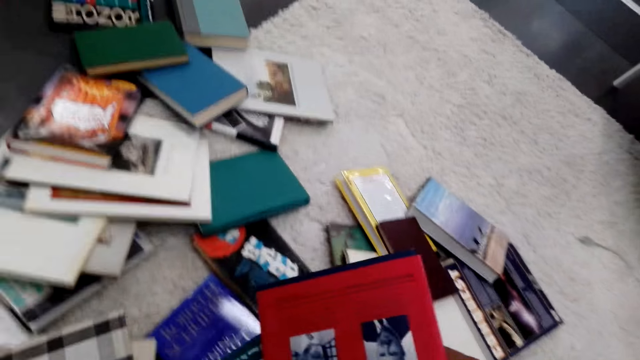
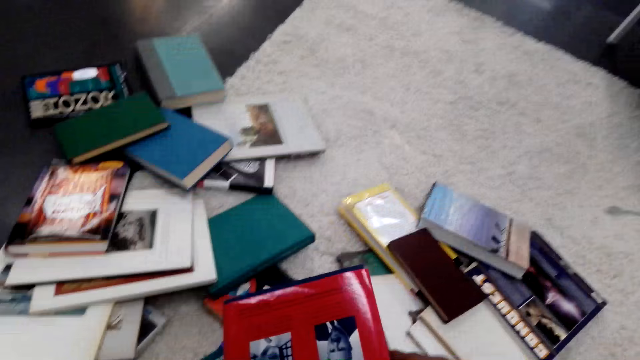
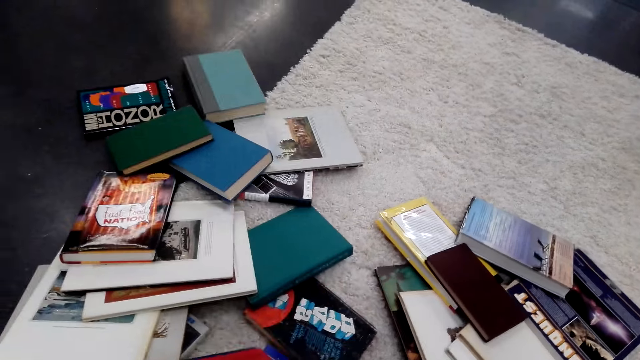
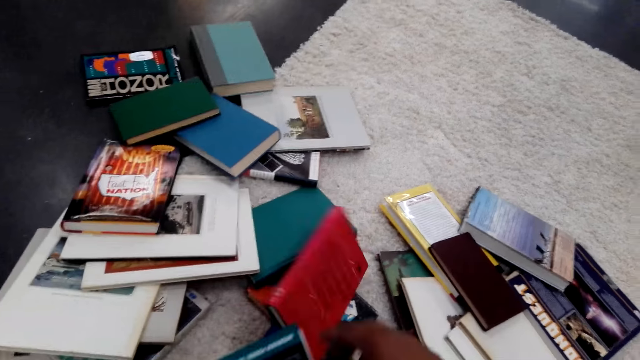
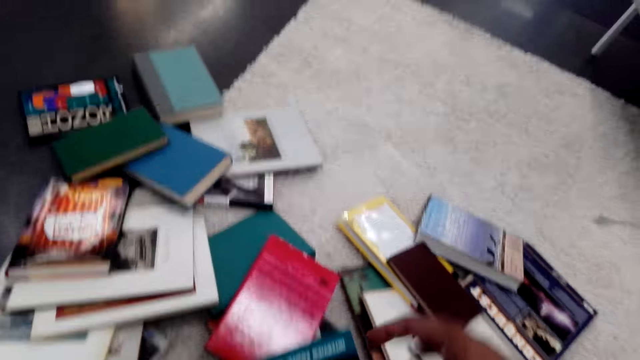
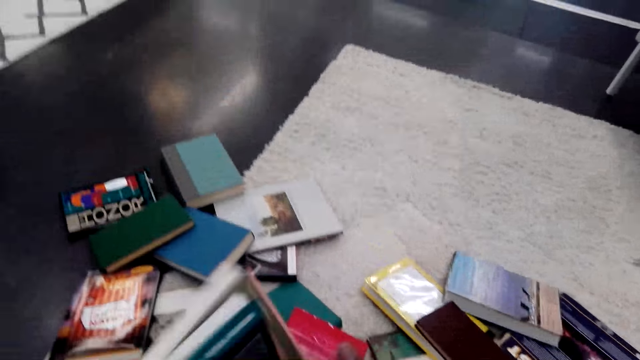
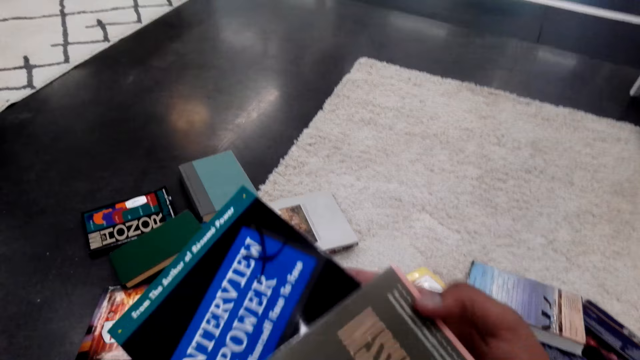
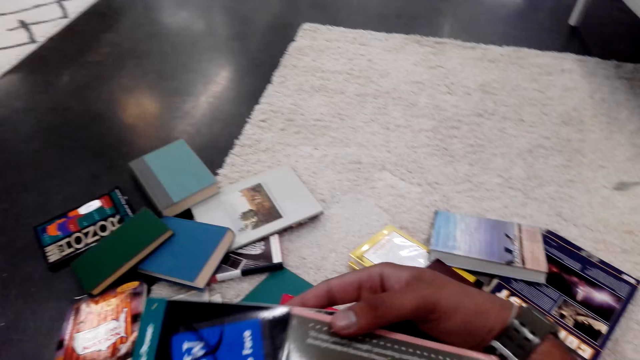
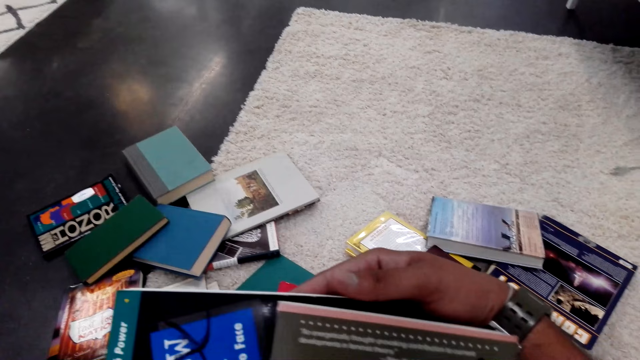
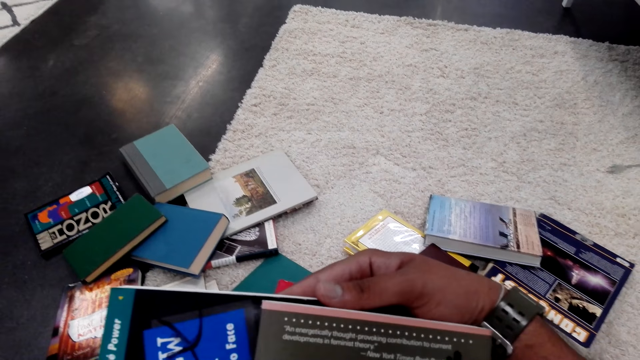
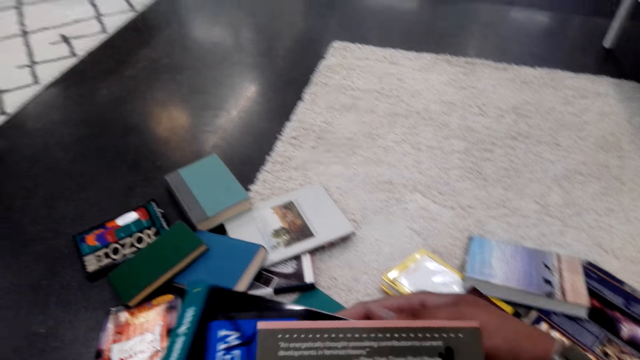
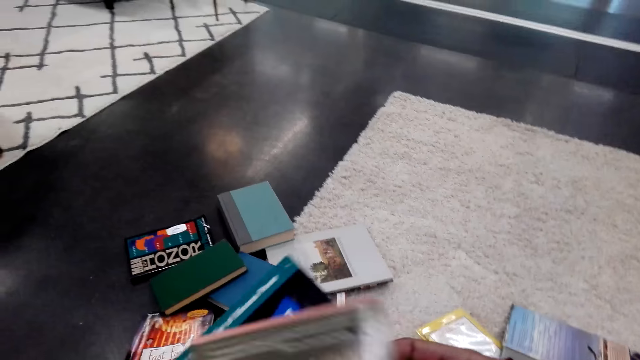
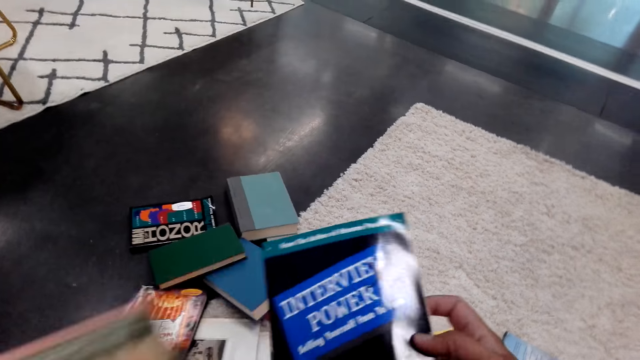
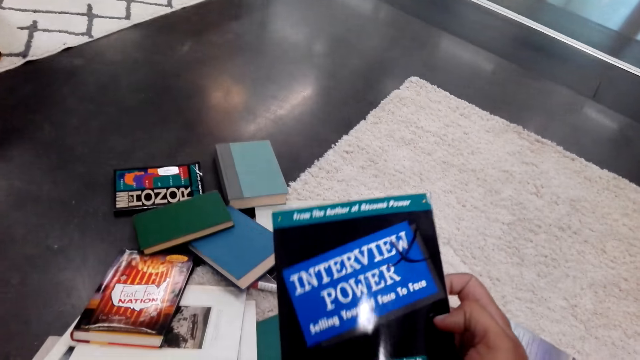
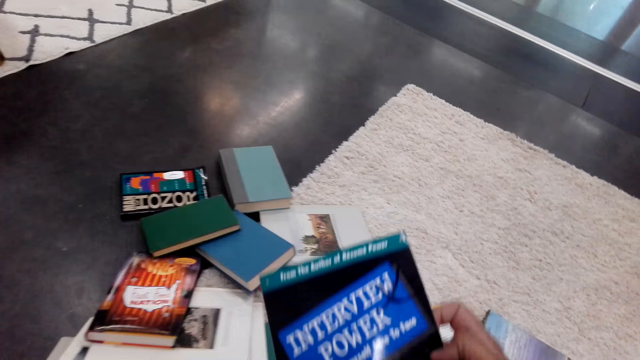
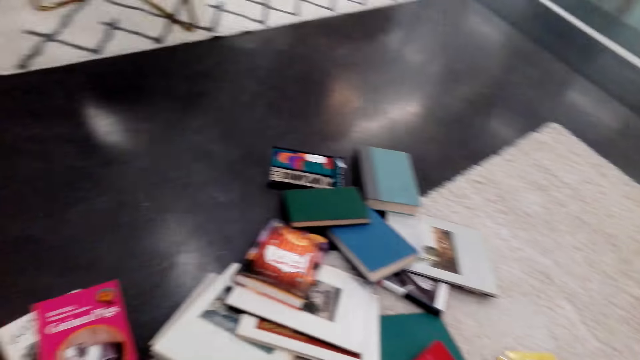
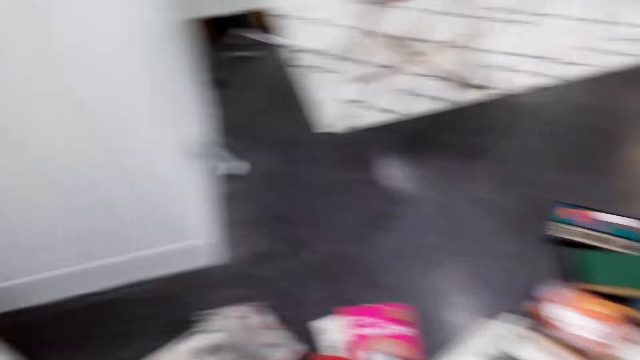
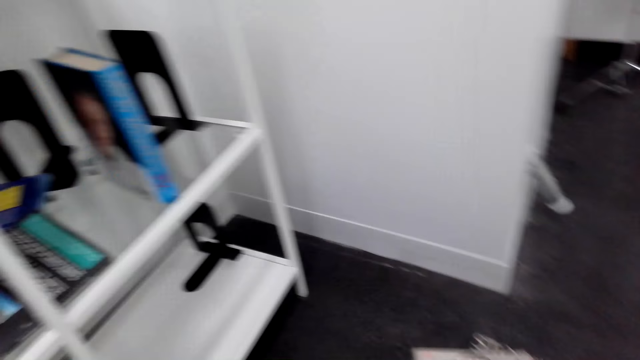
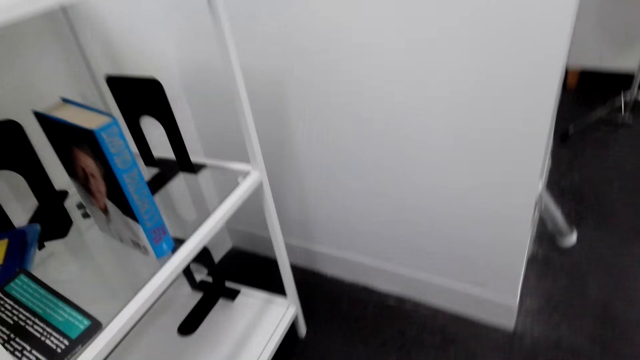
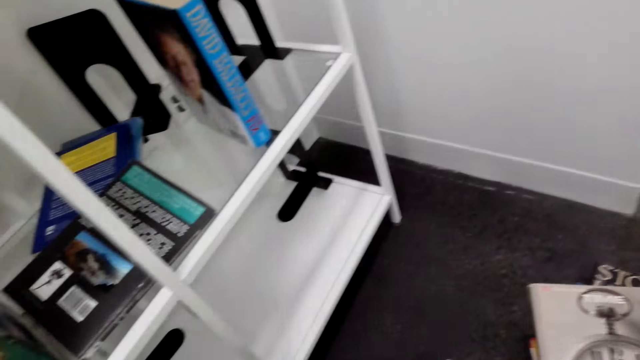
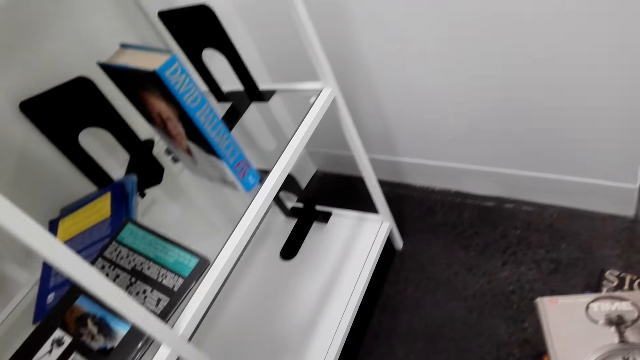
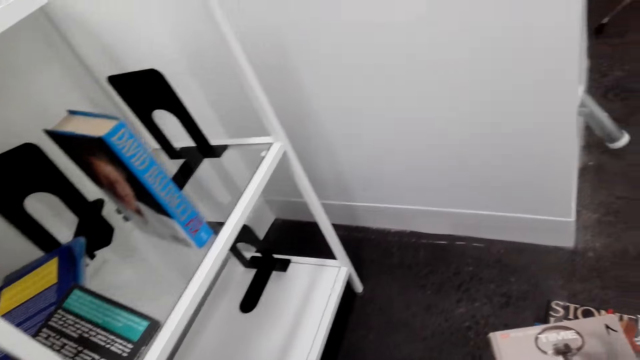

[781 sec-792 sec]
The camera wearer drops a book on the floor. They turn the other books in hand. They carry the books to the bookshelf.

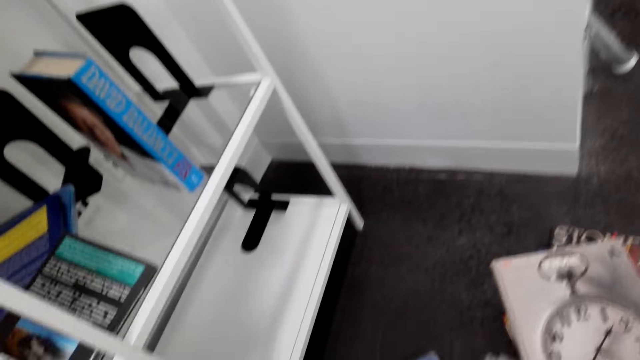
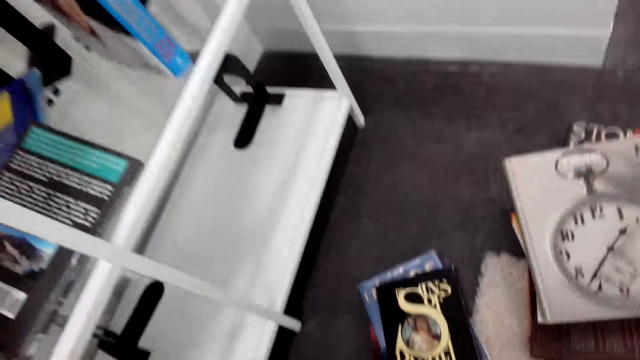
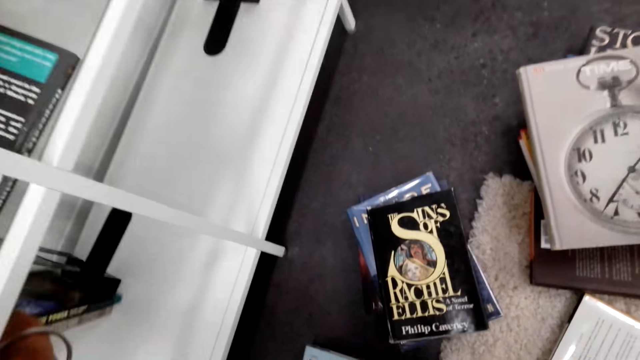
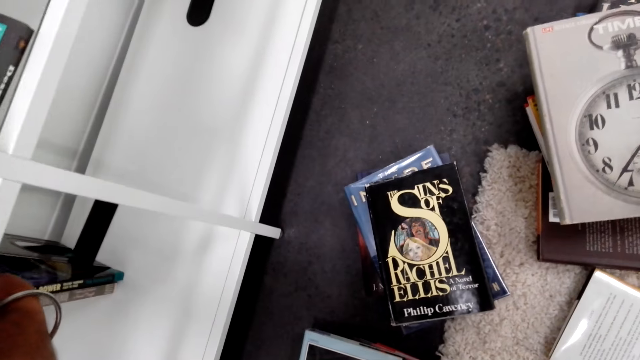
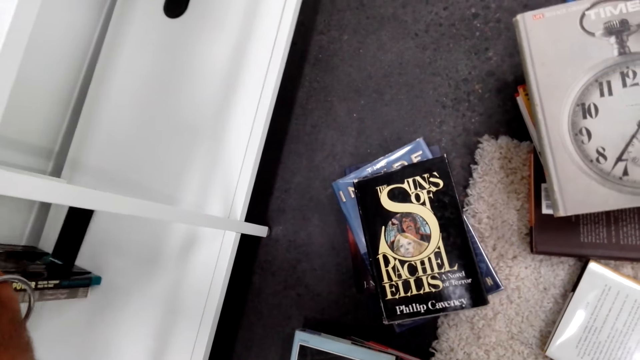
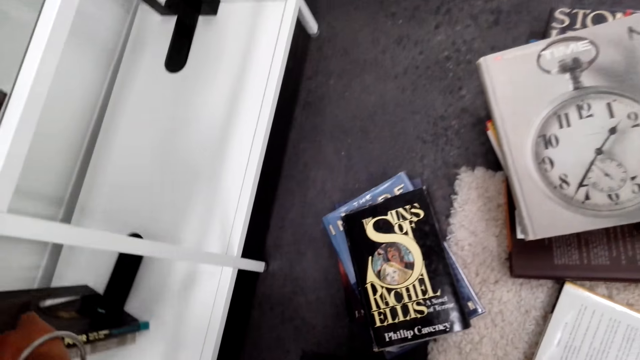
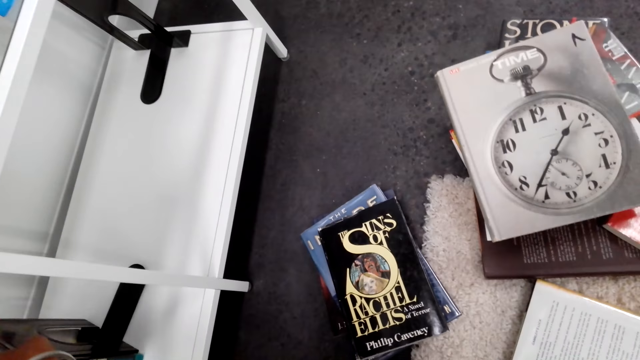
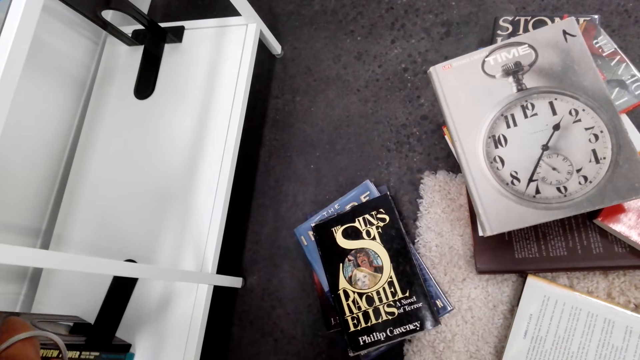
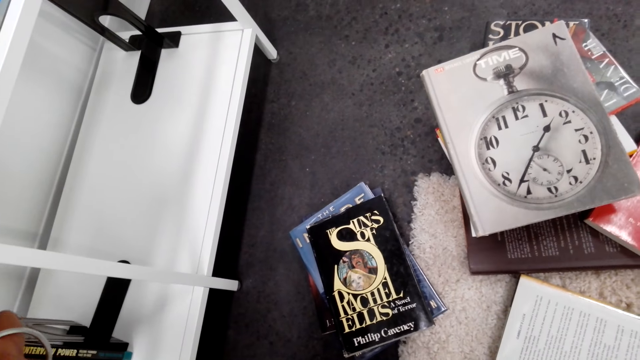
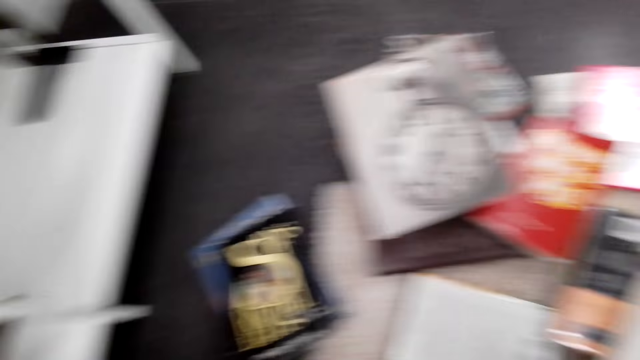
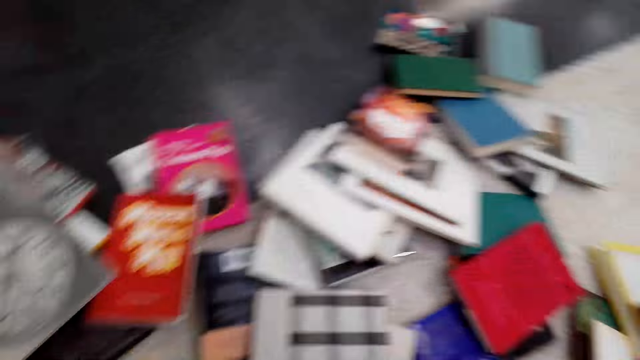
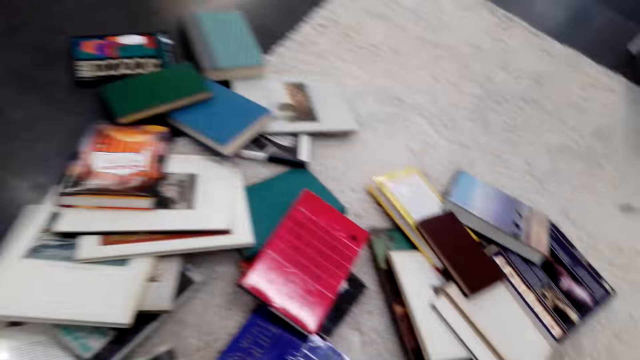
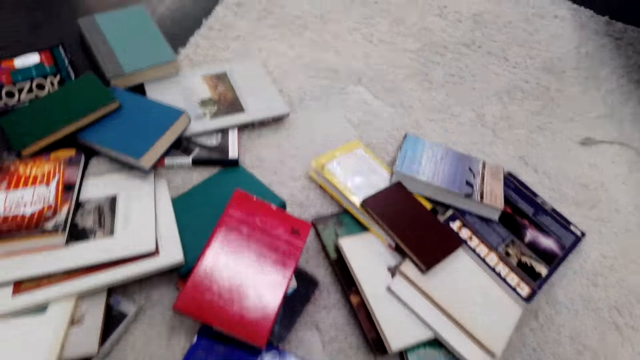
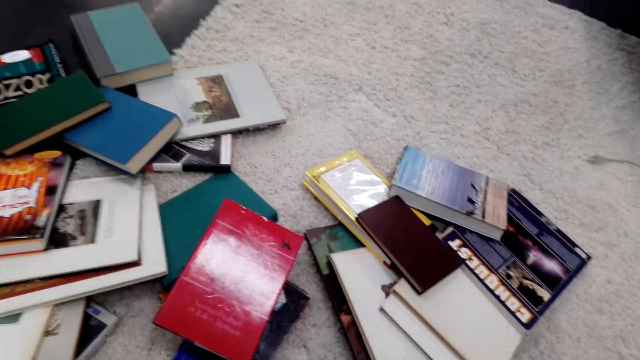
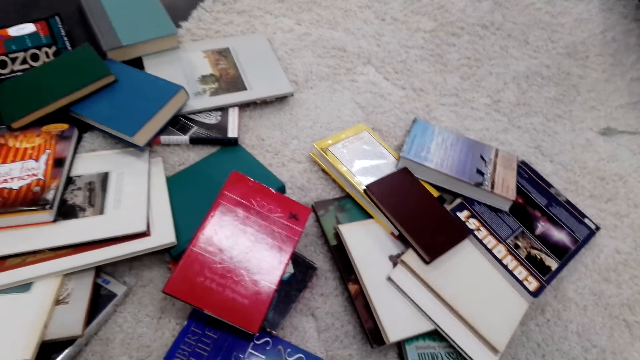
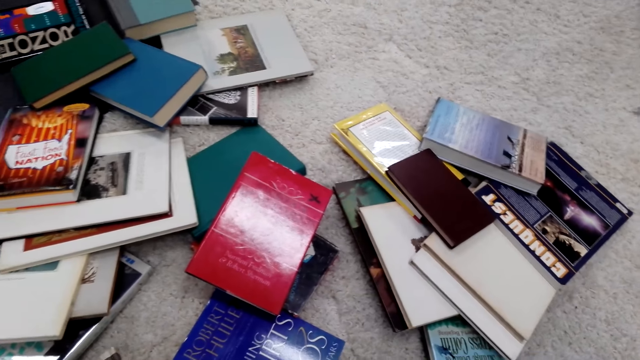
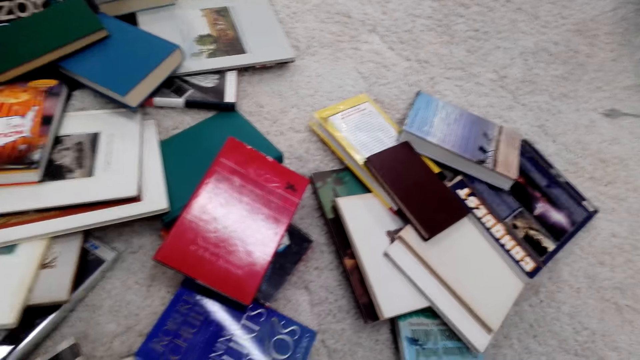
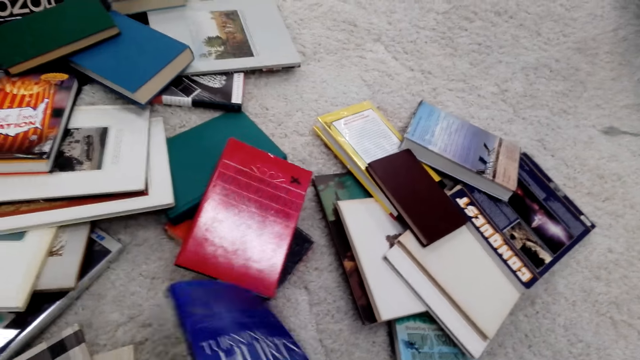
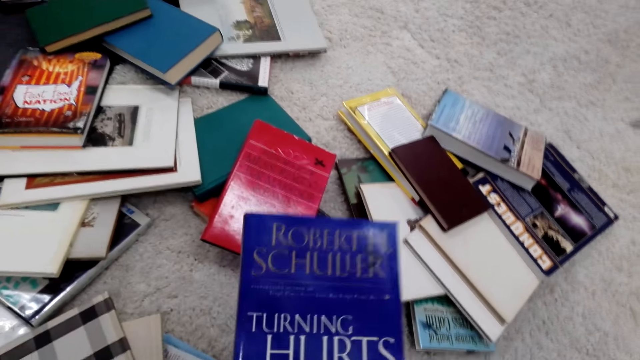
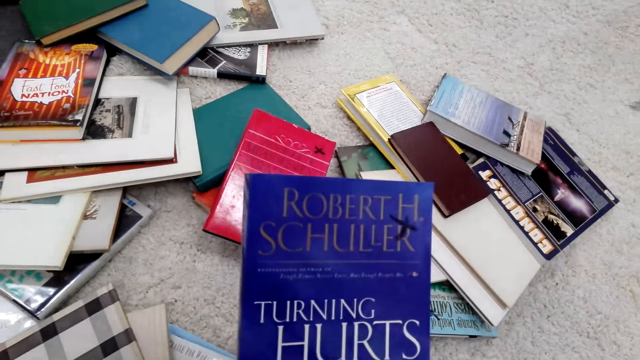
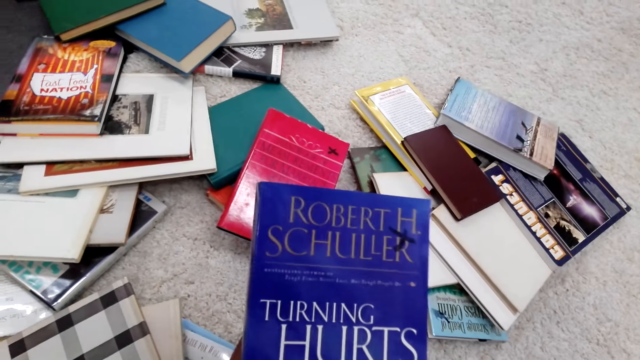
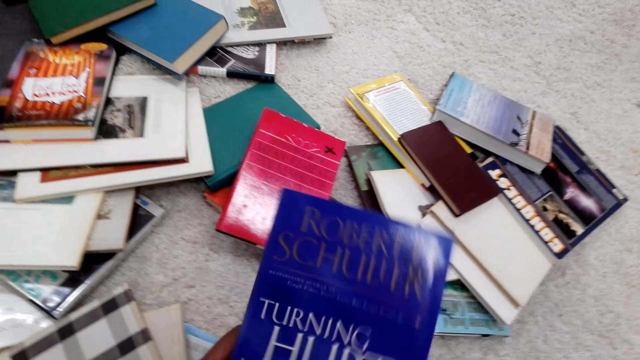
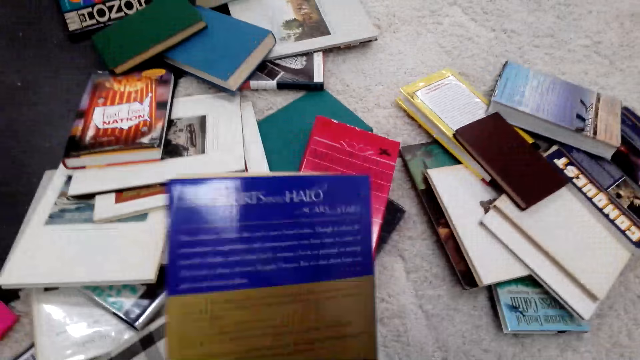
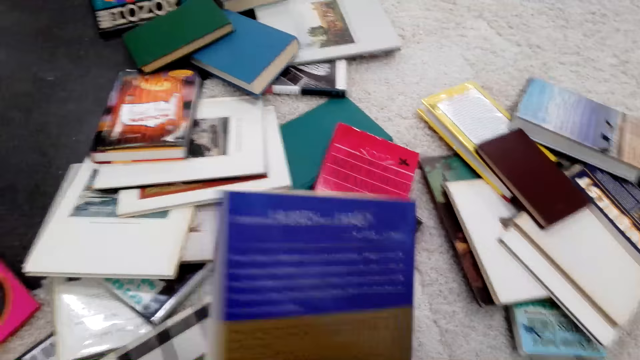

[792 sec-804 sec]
The camera wearer arranges the books in the bookshelf. They put the book on the bookshelf. They turn to the books on the floor. They pick a book on the floor. They stare round at the book cover pages.
